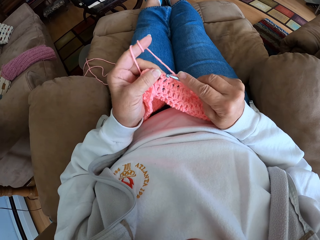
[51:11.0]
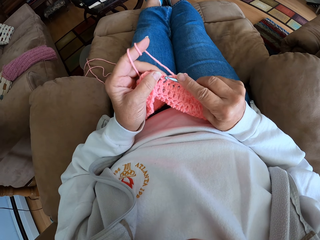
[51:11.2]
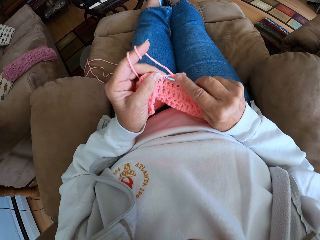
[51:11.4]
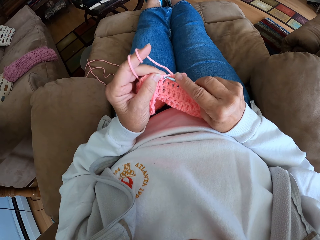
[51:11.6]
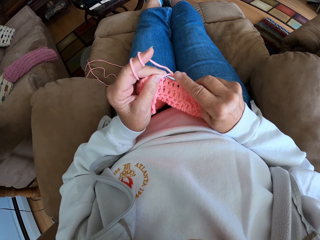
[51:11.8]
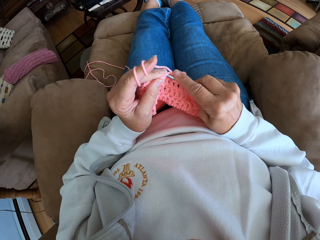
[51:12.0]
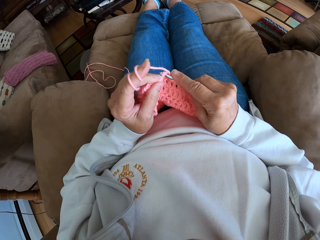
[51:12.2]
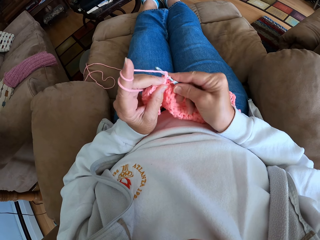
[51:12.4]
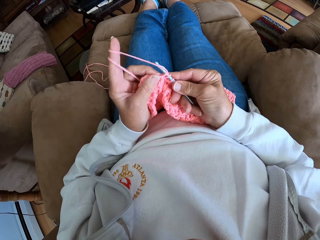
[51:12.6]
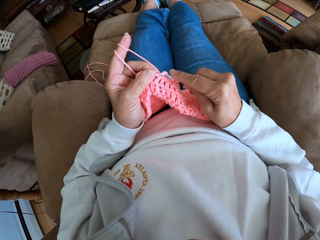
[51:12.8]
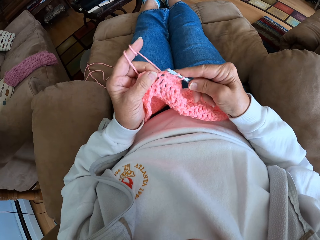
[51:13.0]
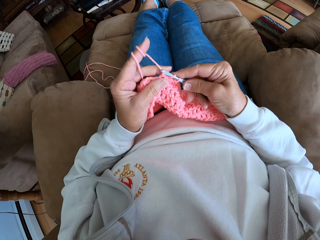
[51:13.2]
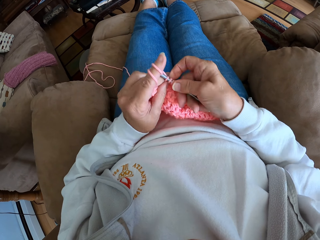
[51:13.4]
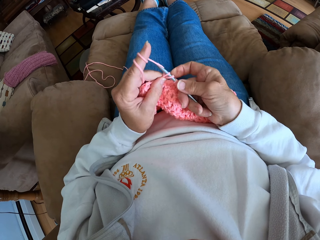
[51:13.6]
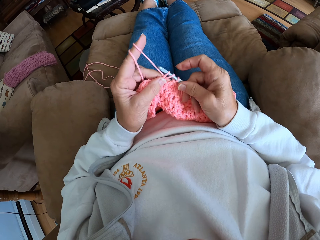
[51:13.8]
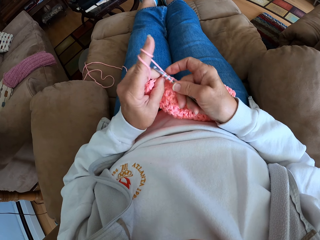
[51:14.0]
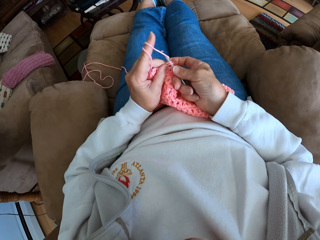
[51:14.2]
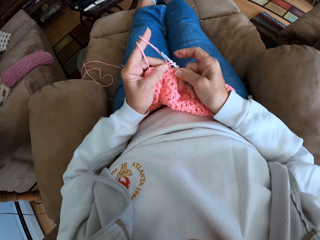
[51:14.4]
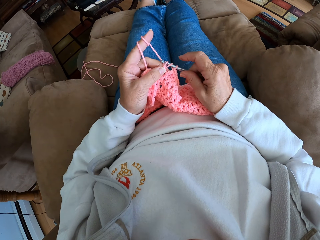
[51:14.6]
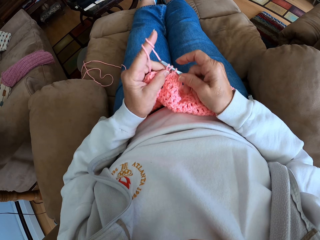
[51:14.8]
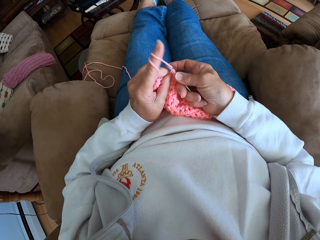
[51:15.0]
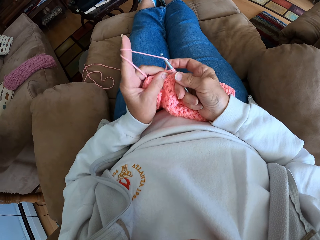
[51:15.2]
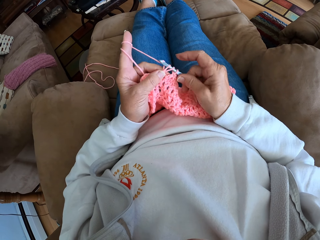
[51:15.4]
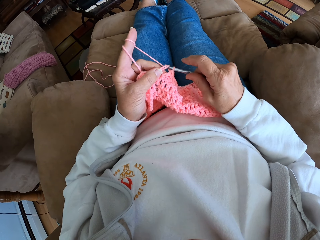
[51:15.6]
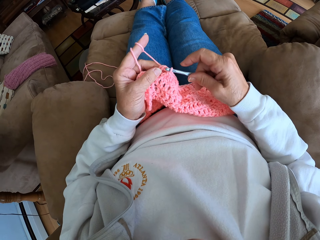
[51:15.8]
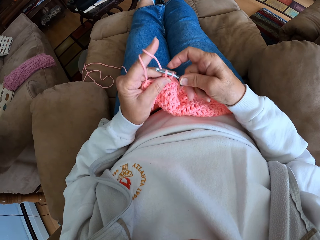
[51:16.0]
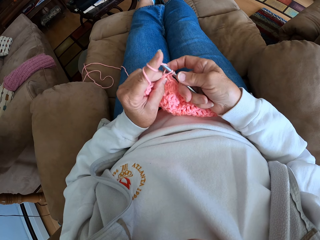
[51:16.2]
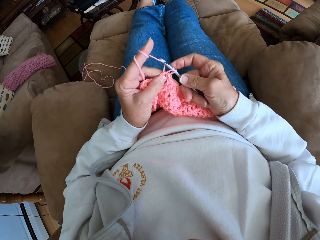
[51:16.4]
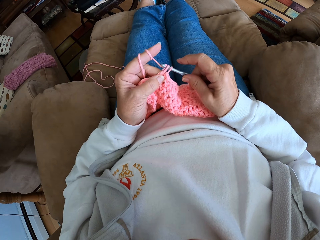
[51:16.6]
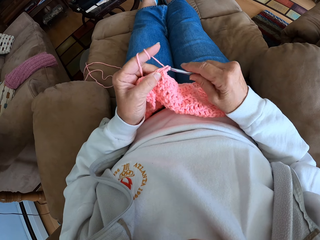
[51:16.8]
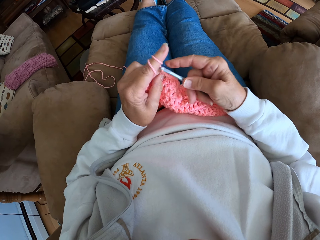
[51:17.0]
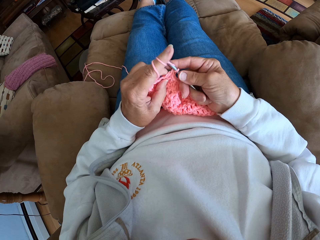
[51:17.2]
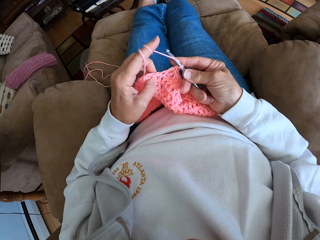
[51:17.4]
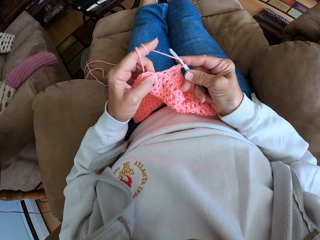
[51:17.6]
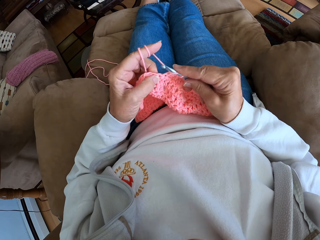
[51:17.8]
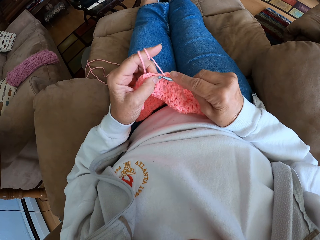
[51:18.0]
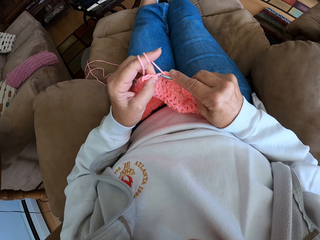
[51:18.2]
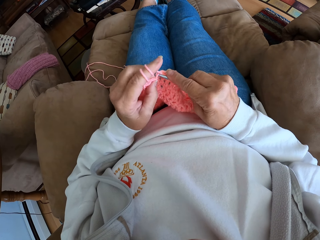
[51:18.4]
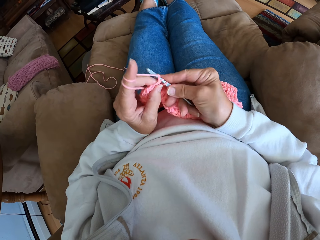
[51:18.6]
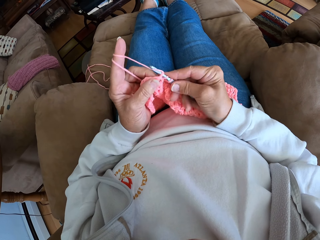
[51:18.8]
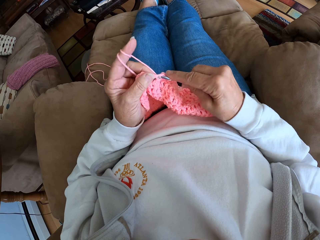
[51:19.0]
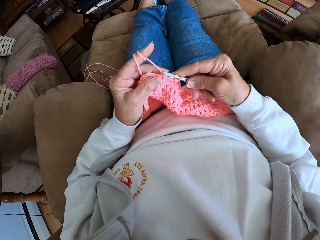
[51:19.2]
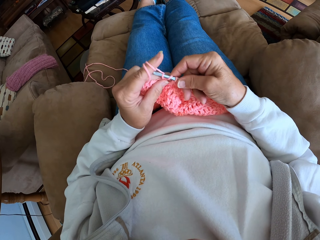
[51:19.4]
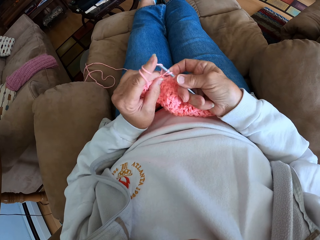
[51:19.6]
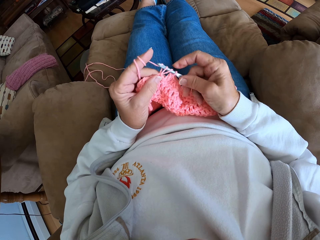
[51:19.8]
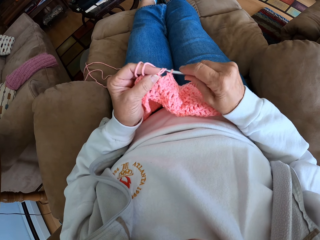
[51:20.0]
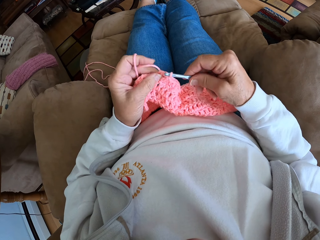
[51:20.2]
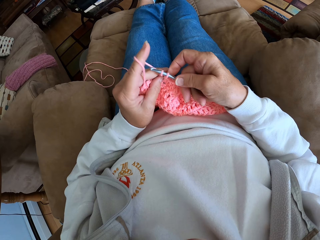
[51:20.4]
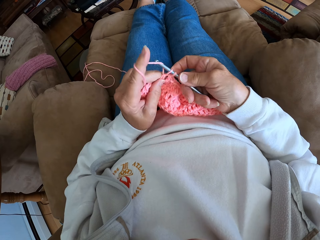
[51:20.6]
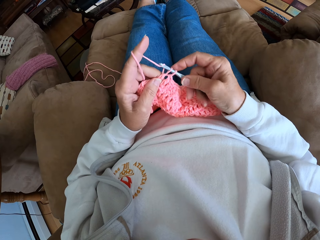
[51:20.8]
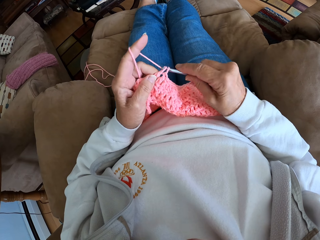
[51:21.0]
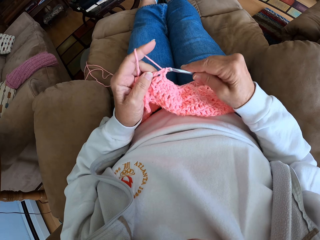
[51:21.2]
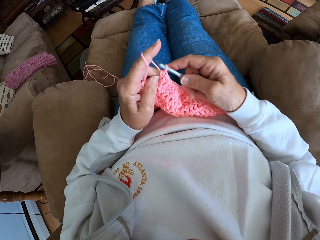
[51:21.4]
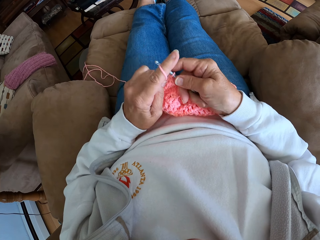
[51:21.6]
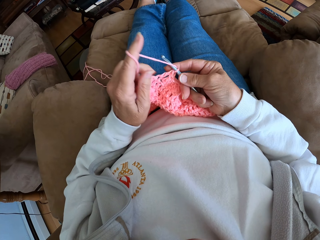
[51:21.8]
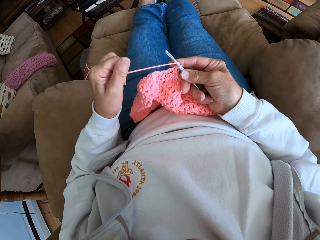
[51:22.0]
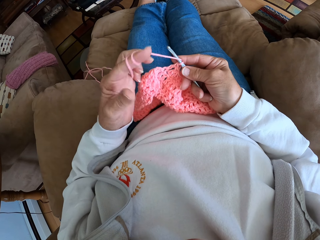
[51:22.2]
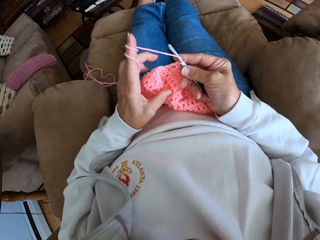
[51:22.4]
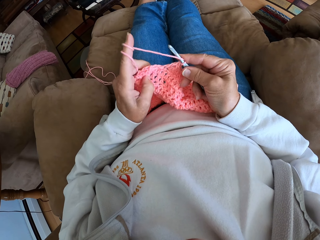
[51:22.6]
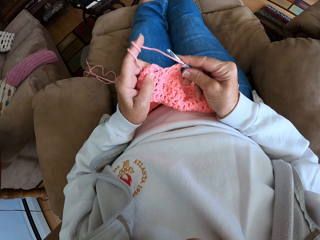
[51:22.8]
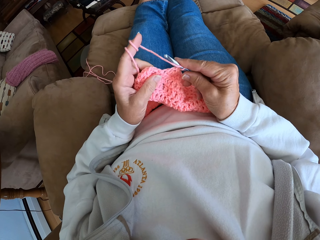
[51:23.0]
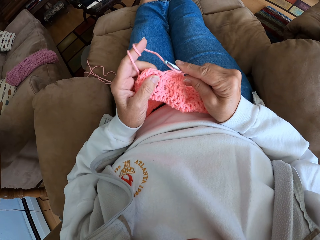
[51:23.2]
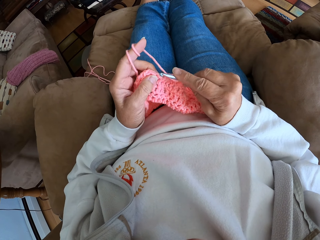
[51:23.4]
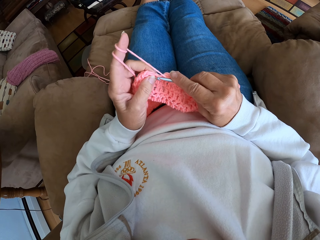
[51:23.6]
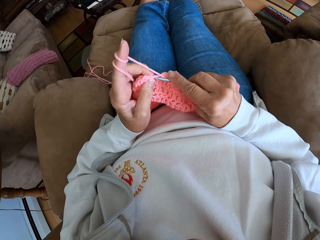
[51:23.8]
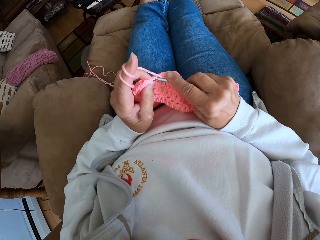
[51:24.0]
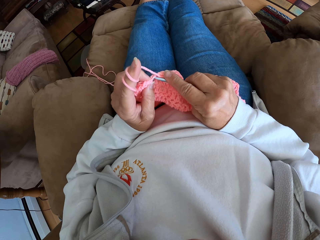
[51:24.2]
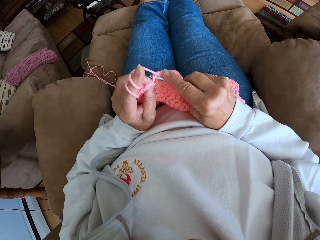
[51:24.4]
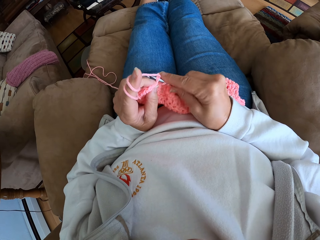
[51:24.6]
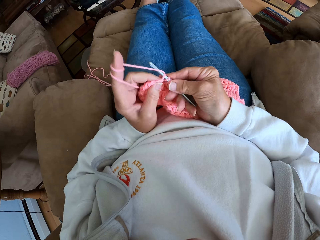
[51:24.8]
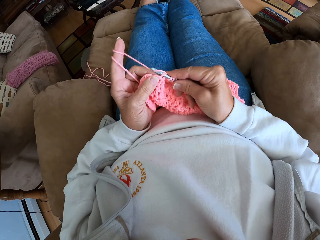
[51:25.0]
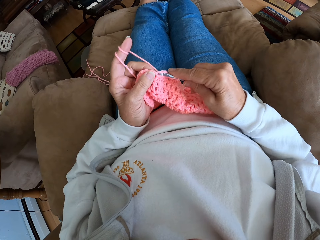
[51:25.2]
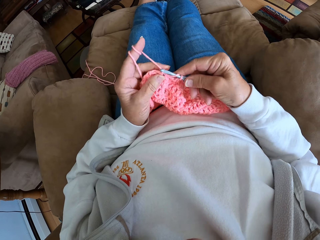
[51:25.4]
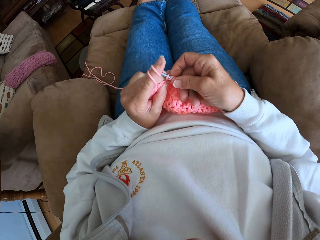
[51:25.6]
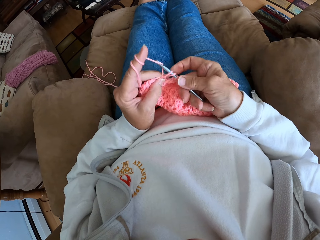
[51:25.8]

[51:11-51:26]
The camera wearer twists the yarn around her left hand again. She continues crocheting with the yarn.

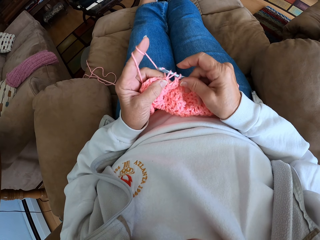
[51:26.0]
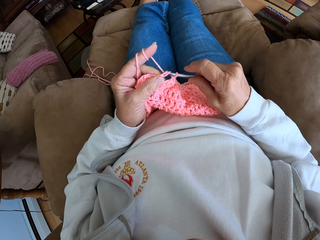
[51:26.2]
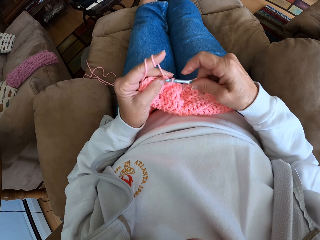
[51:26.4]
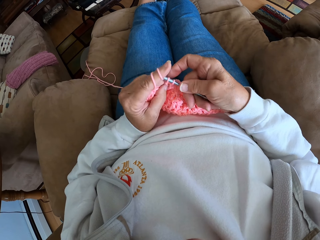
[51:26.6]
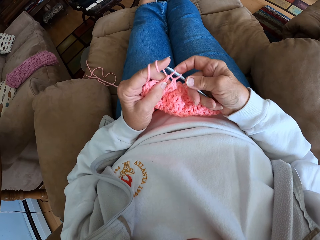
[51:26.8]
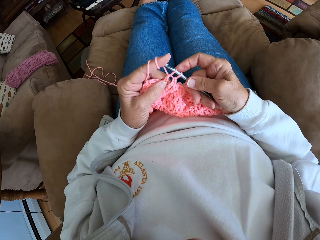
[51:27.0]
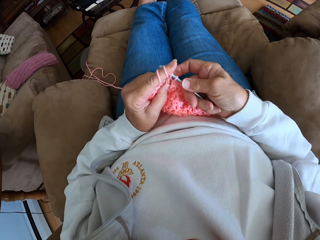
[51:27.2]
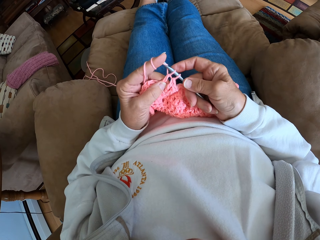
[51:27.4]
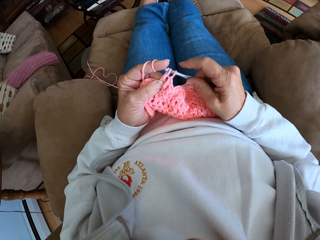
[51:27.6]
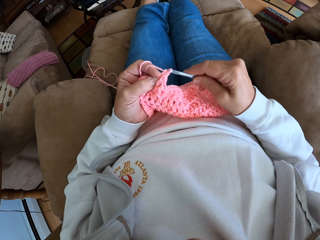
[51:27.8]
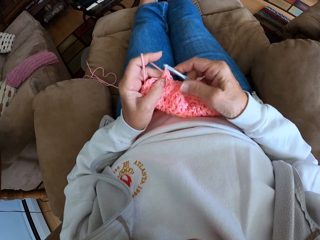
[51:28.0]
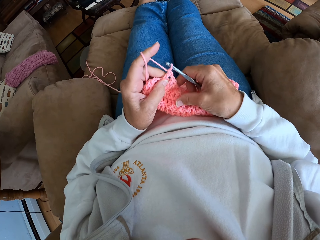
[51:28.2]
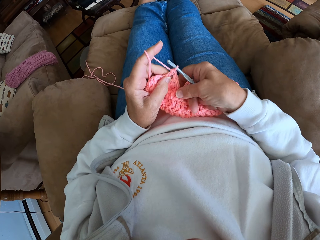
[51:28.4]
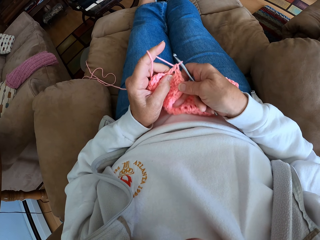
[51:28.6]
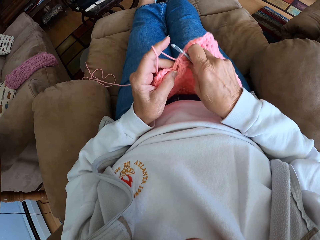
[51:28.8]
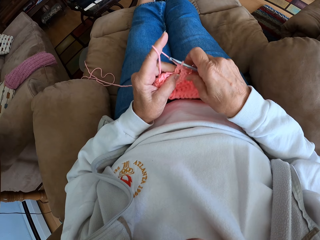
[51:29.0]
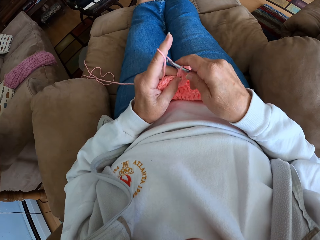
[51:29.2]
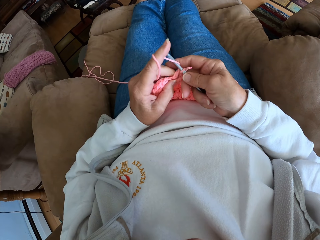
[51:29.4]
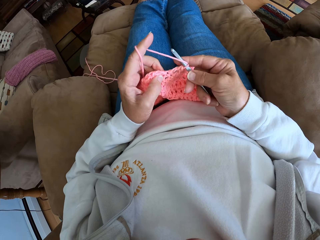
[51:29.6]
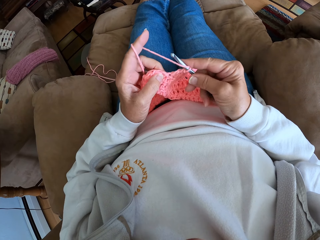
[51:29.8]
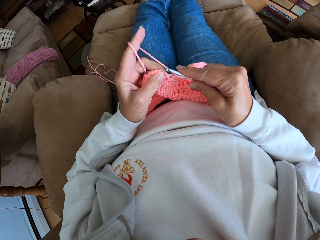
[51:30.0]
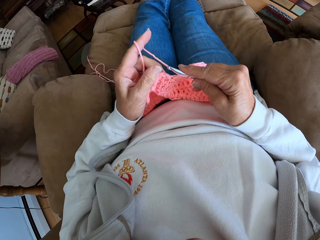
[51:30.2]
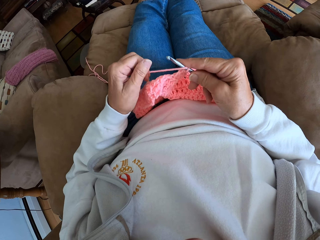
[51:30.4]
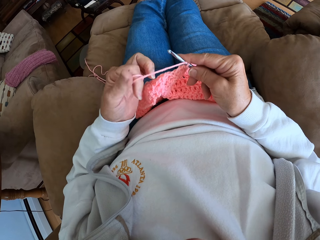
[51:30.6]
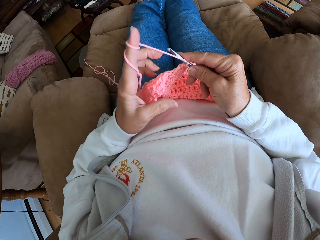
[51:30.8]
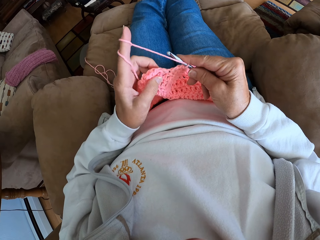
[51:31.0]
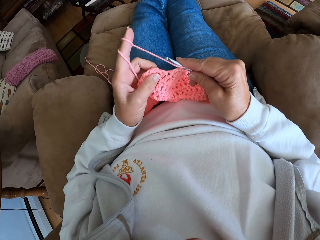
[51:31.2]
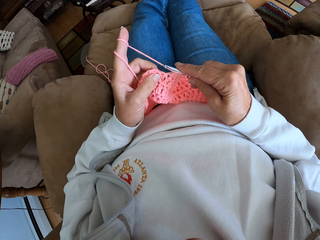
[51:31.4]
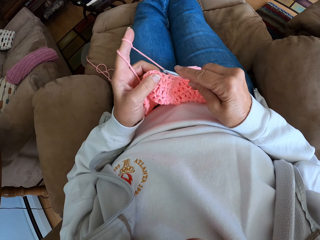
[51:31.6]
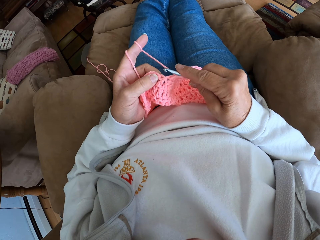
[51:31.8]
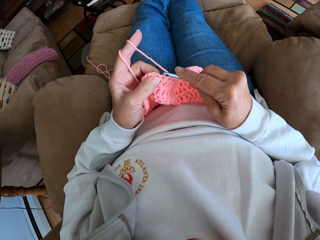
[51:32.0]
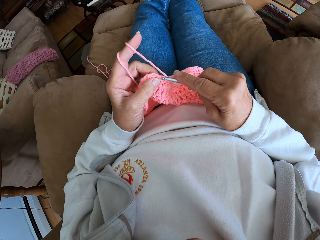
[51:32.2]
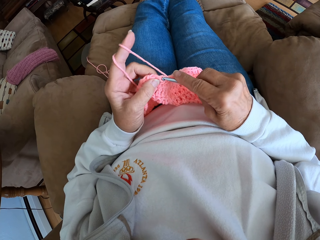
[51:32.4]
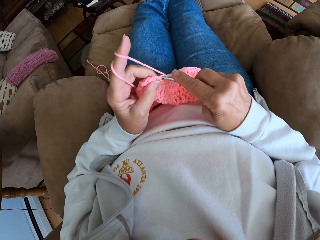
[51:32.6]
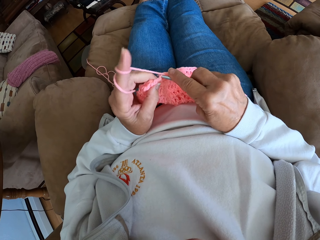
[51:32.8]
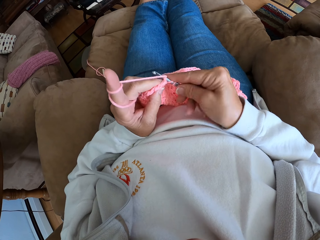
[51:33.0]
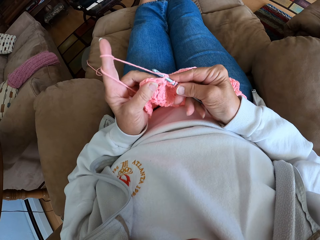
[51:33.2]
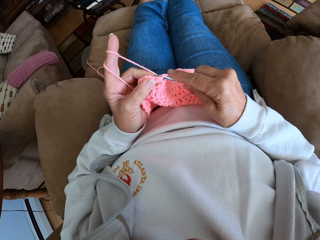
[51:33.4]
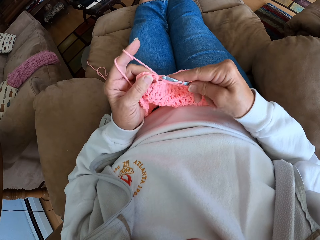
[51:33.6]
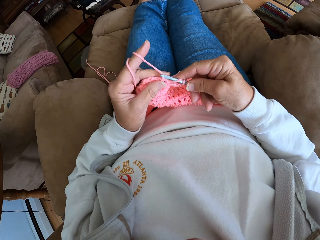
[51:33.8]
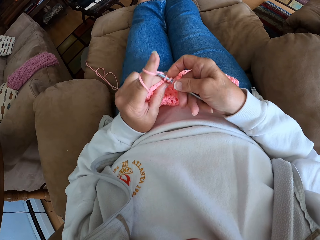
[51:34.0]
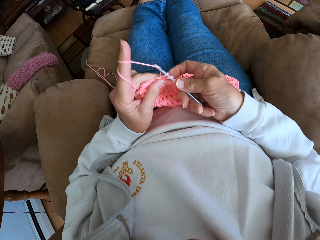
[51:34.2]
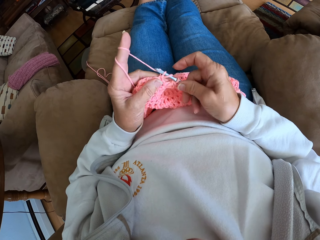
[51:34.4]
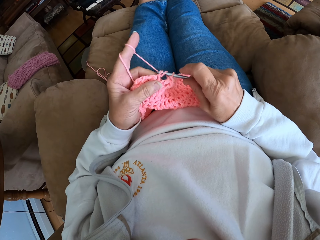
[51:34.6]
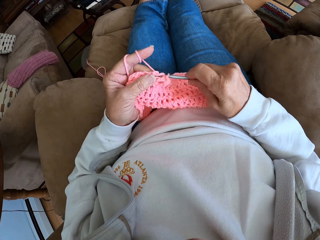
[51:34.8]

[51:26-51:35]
The camera wearer adjusts the fabric on her lap with her right hand. She twists the yarn around her left hand again. She continues crocheting with the yarn.
